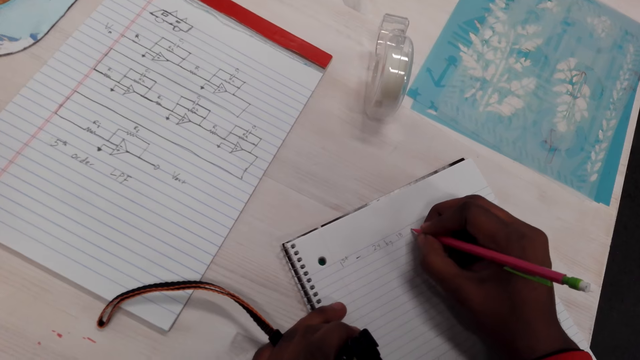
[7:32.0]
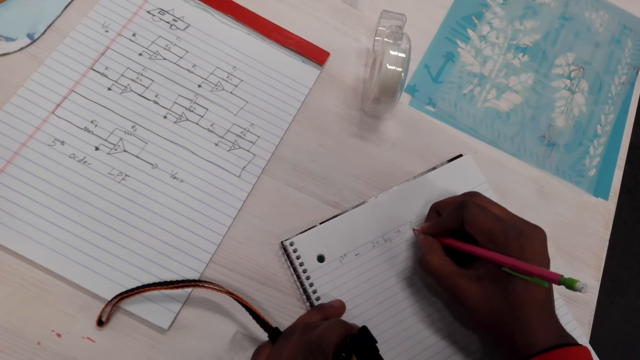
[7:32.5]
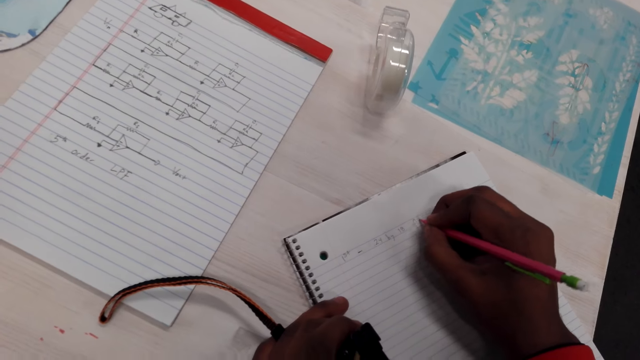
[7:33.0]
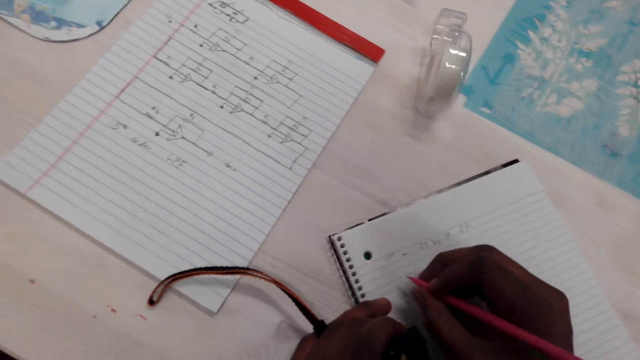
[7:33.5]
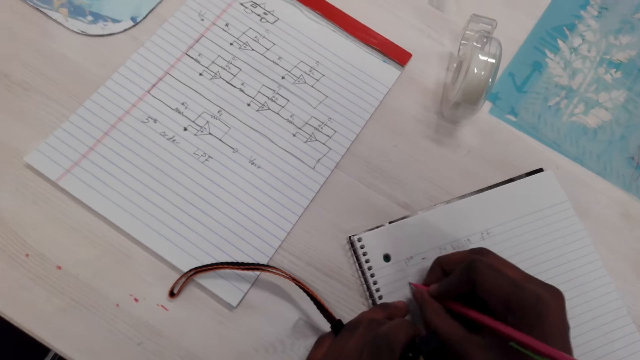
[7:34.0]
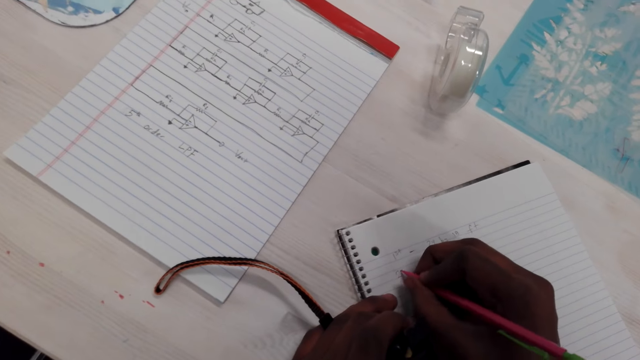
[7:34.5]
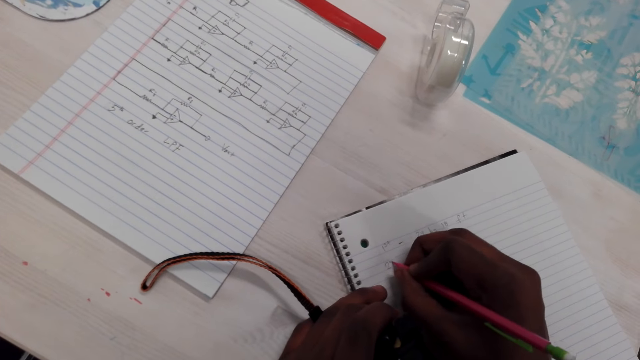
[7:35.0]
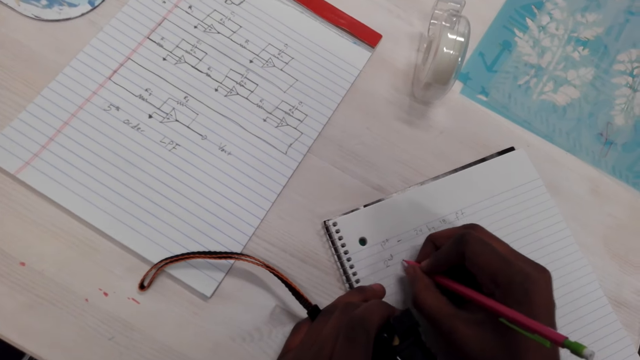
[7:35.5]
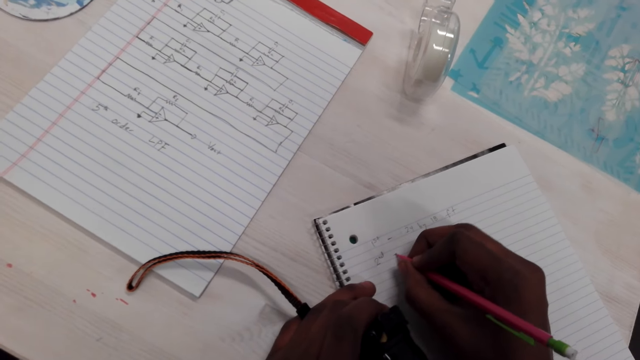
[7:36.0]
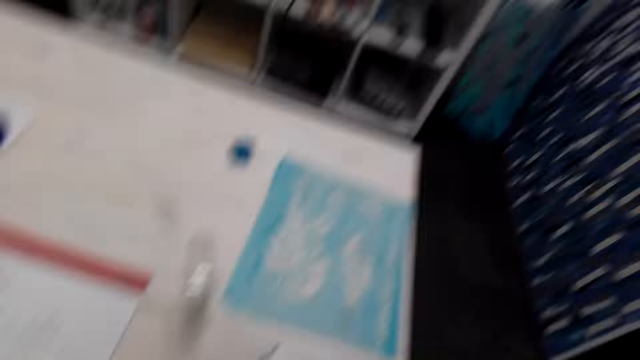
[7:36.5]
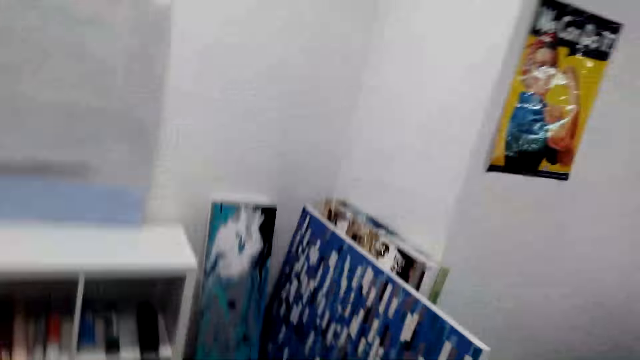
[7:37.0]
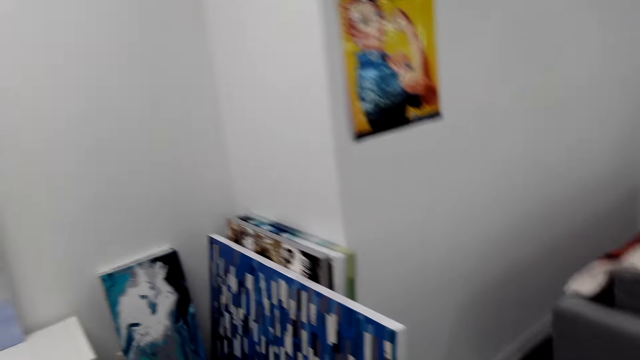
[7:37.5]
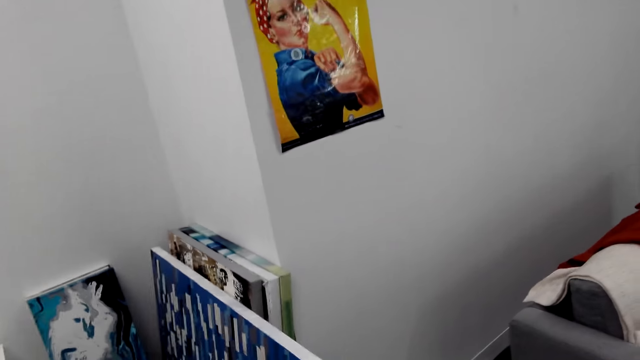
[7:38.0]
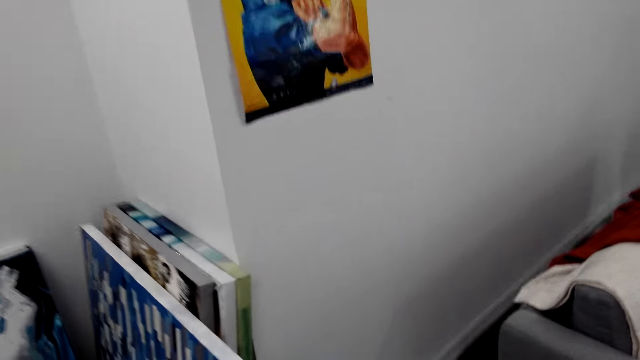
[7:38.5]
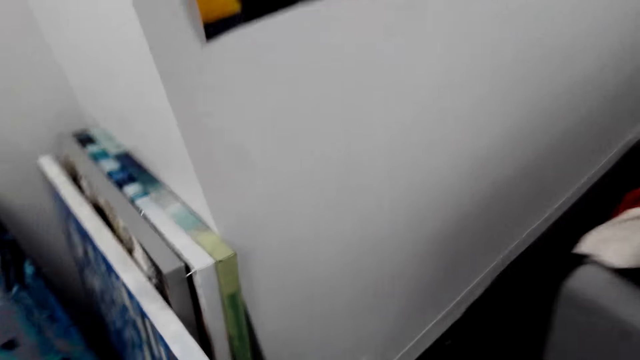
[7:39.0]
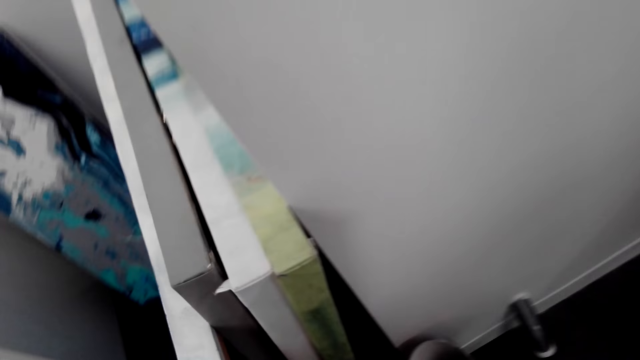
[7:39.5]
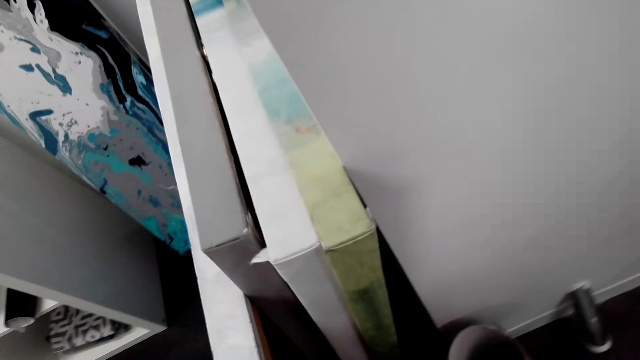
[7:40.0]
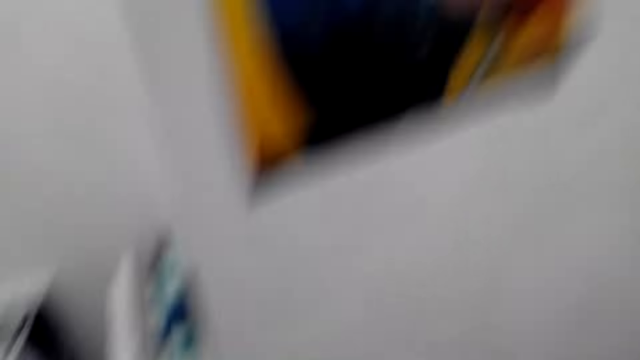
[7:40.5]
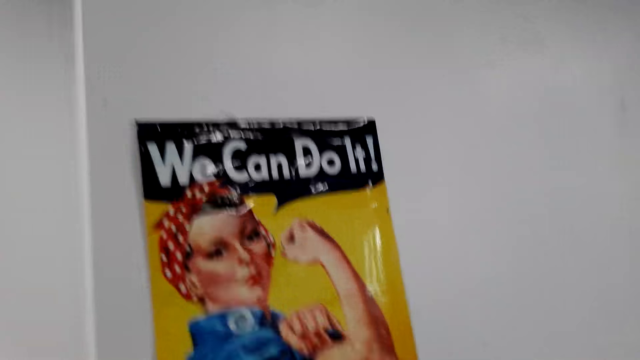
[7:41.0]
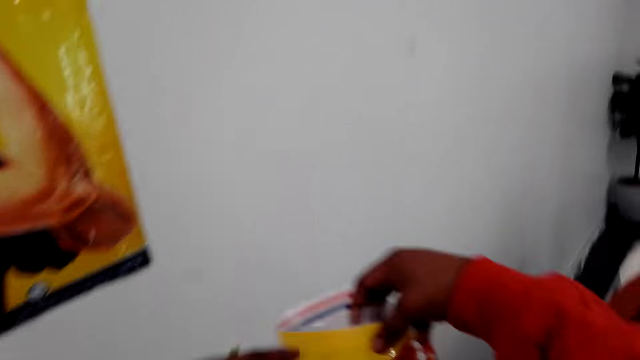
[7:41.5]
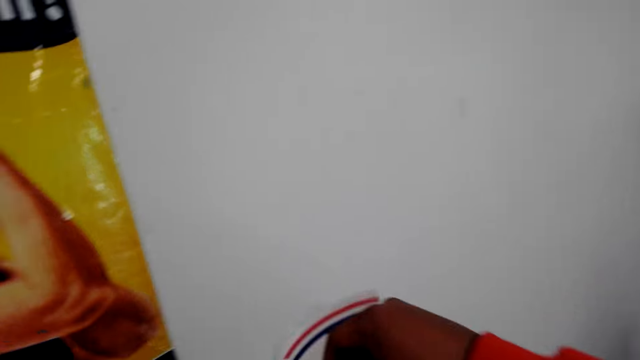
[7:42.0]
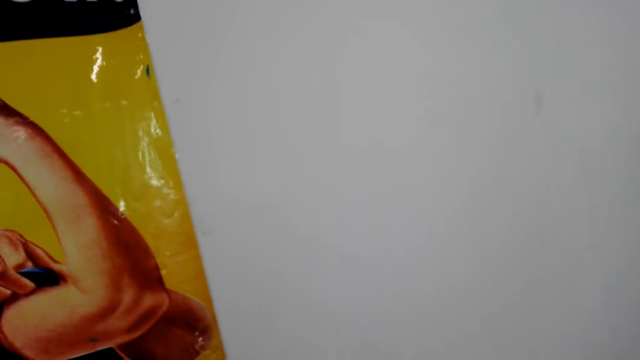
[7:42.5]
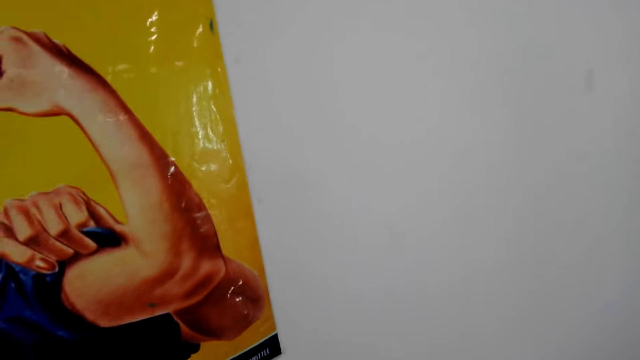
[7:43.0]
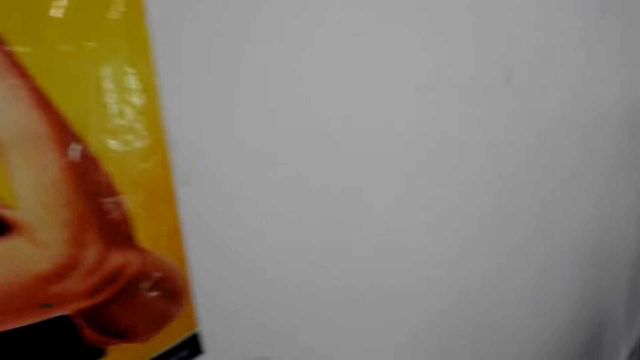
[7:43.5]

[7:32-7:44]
The camera wearer looks around the house. They walk around in the house. They pick up the picture.

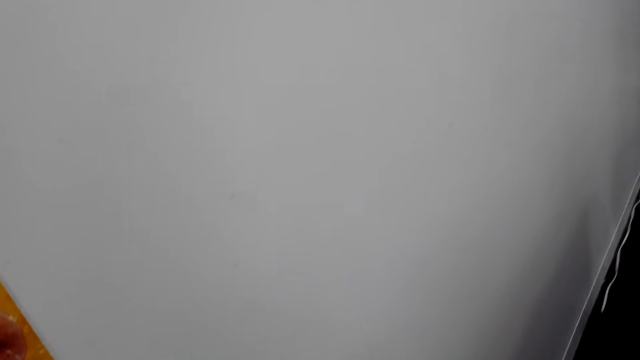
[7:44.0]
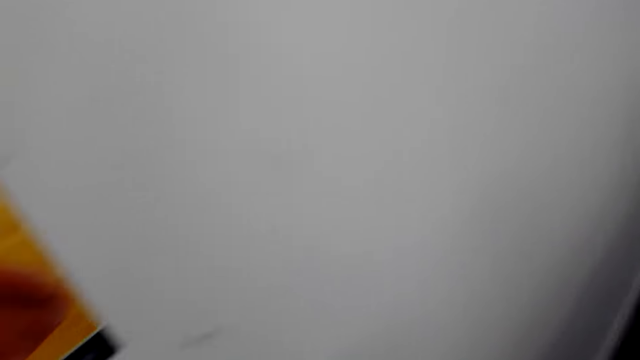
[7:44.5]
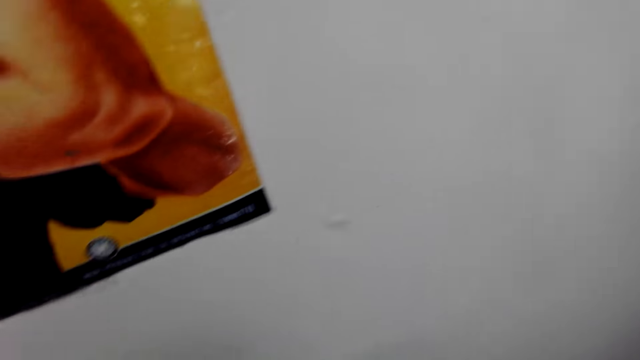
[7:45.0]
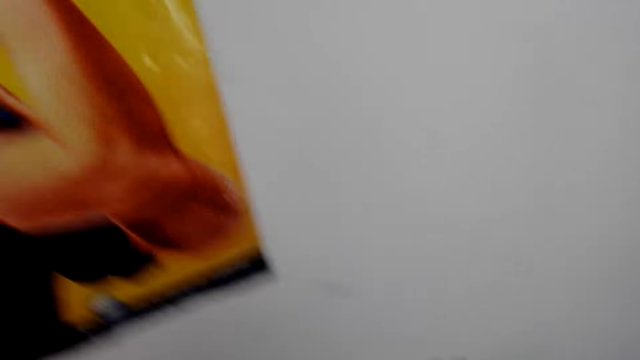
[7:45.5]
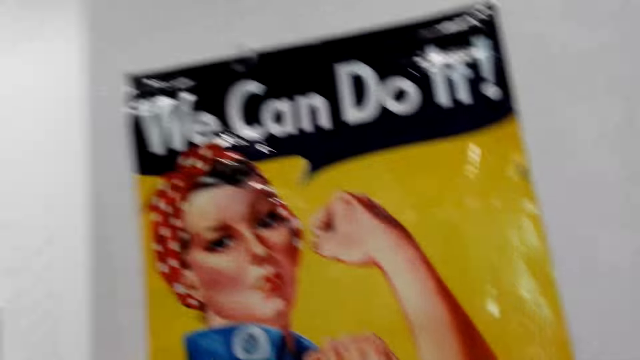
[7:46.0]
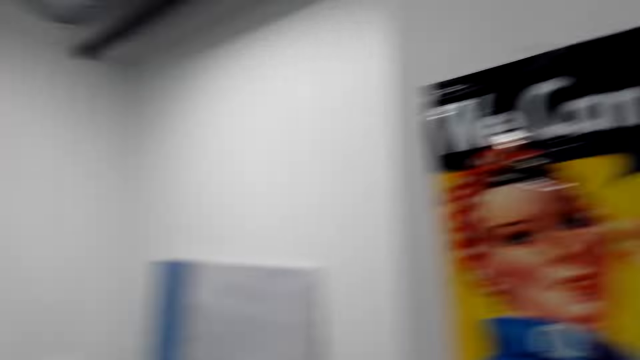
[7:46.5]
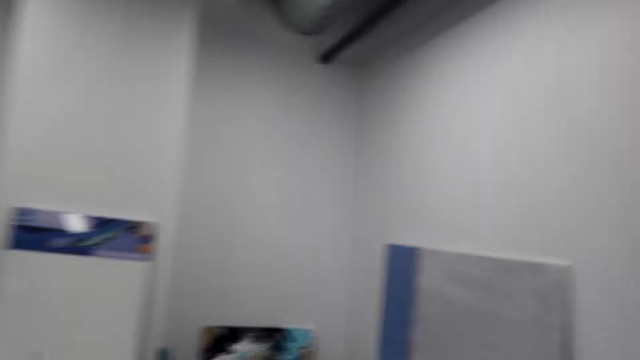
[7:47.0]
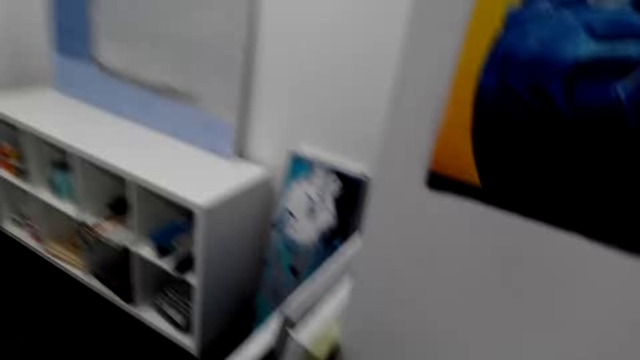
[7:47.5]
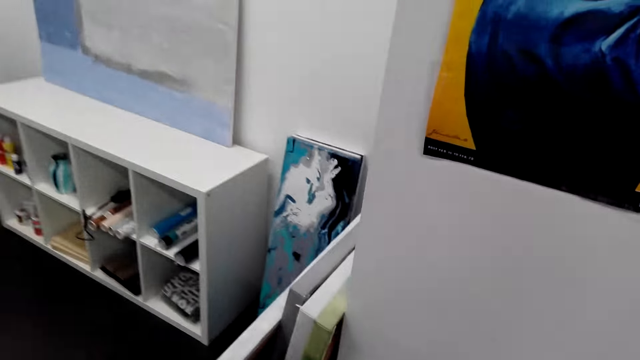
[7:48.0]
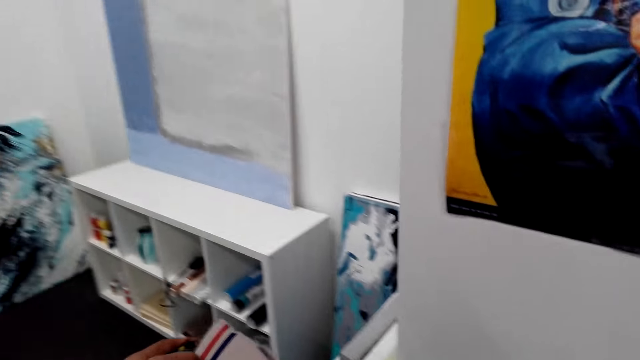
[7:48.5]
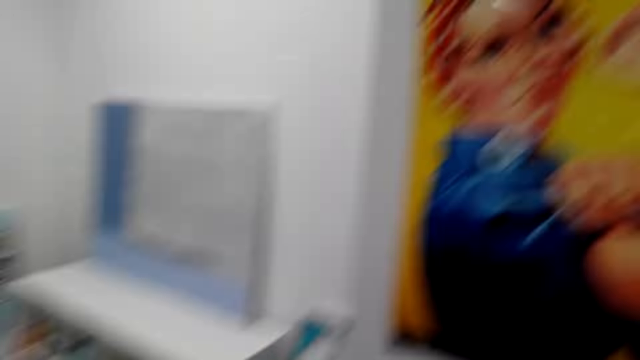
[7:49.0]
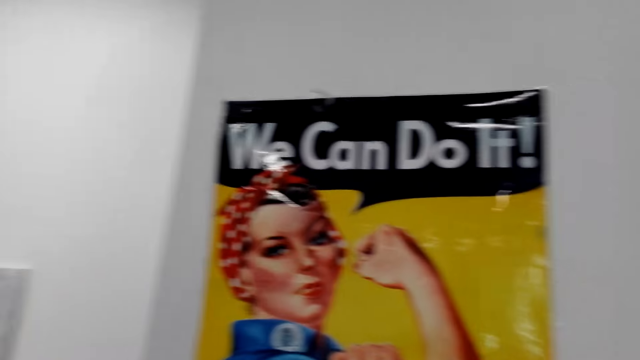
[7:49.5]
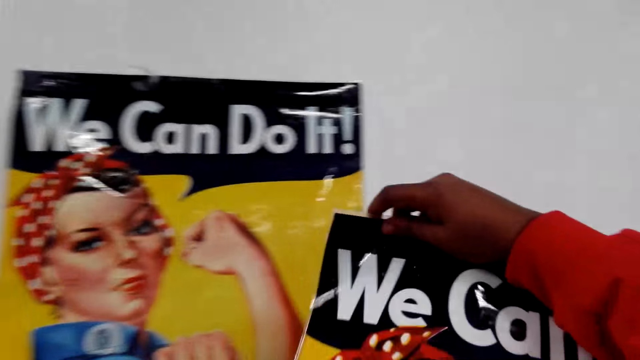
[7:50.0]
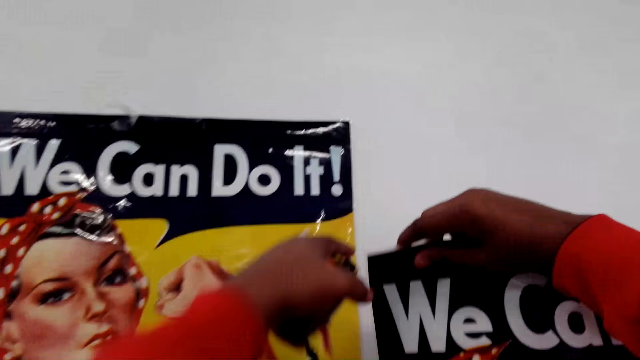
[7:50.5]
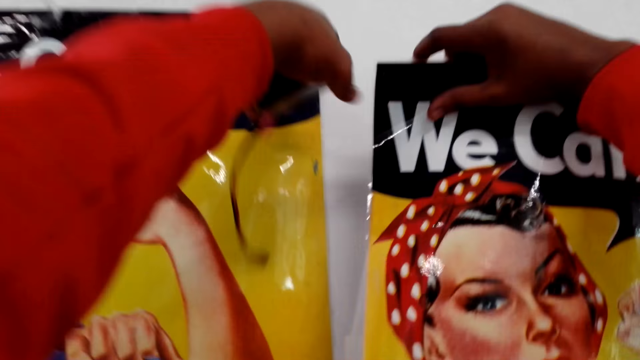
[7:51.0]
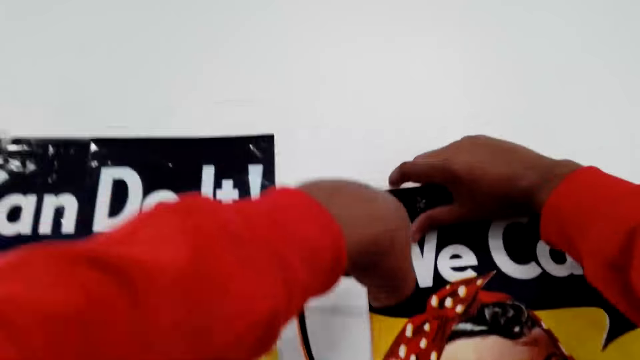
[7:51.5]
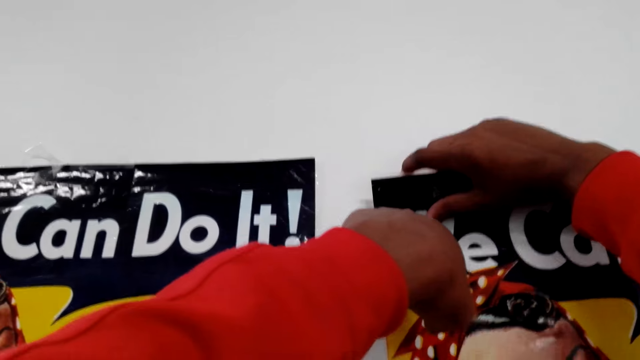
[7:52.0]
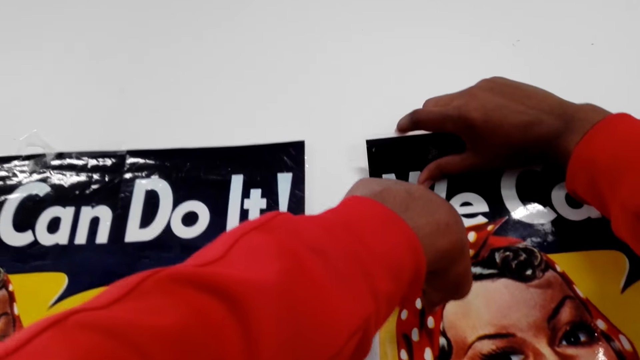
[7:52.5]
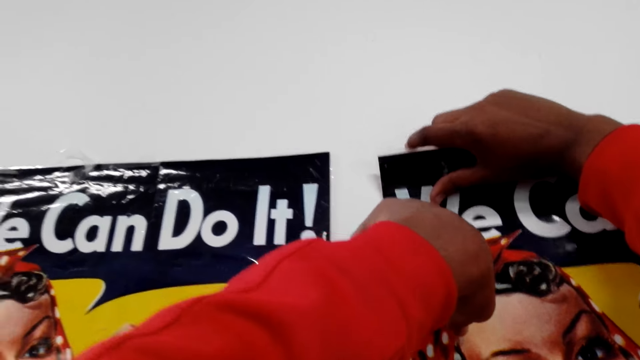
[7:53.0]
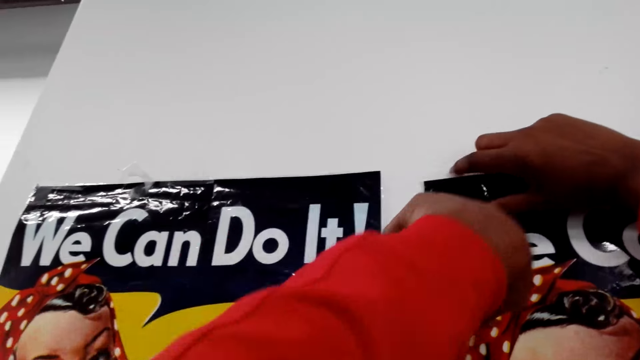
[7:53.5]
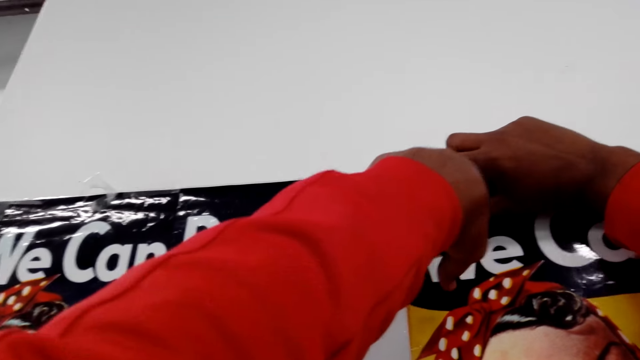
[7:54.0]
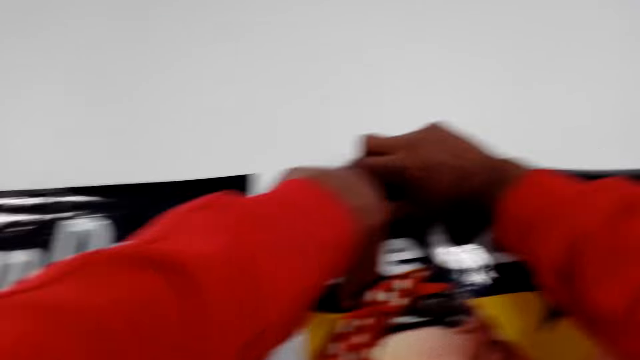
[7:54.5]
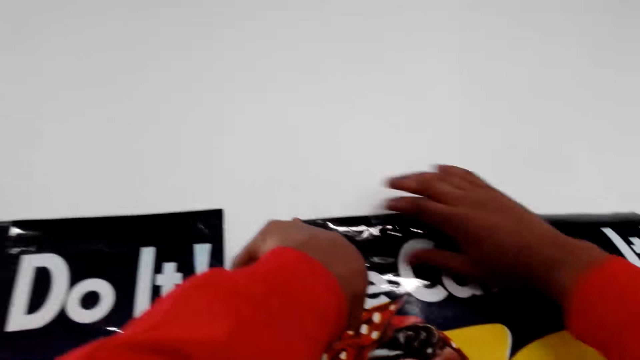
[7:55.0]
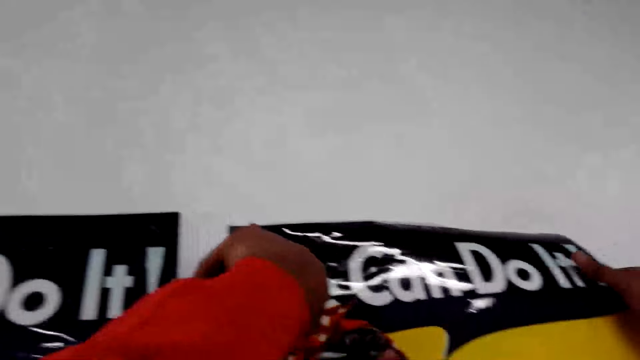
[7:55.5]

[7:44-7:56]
The camera wearer looks around the house. They look around the room. They talk to a man. They move up the picture to the wall and stick the picture on the wall.
